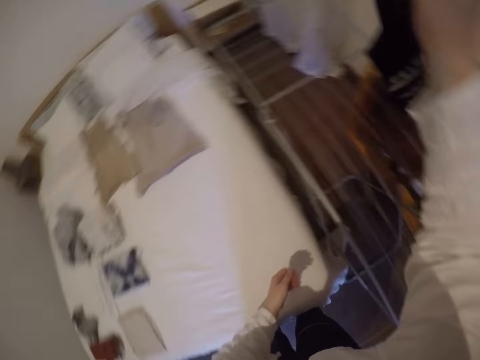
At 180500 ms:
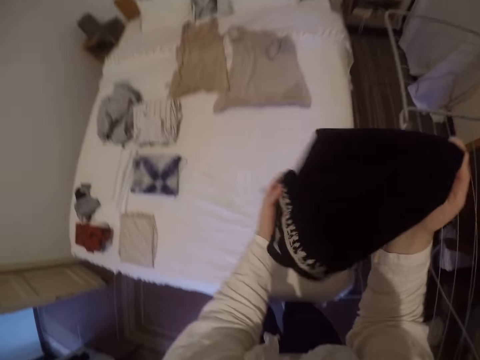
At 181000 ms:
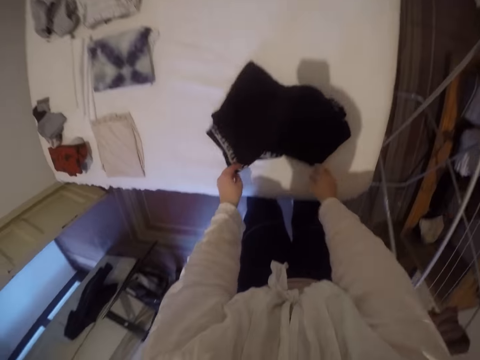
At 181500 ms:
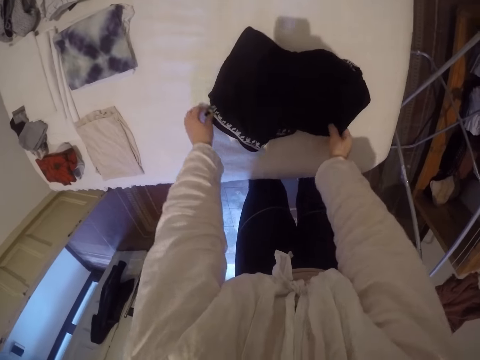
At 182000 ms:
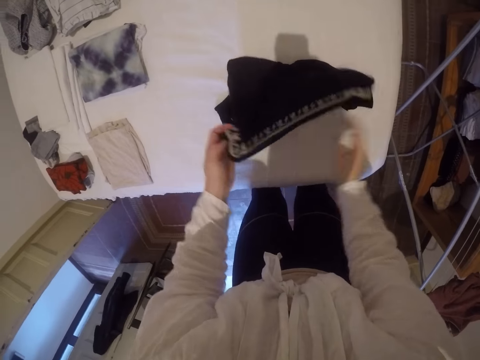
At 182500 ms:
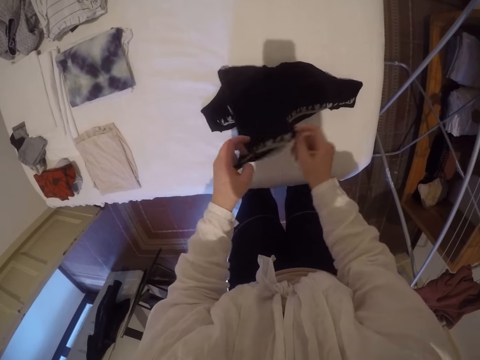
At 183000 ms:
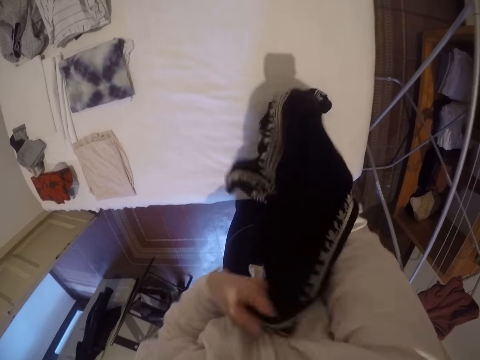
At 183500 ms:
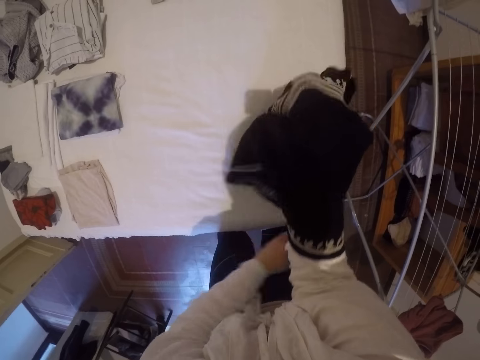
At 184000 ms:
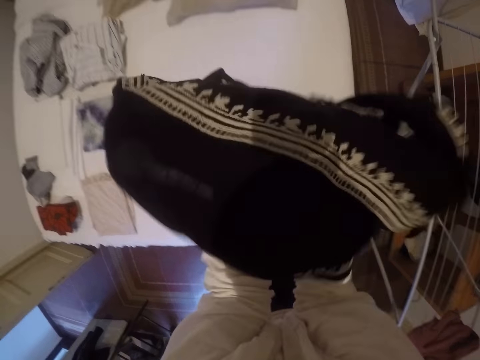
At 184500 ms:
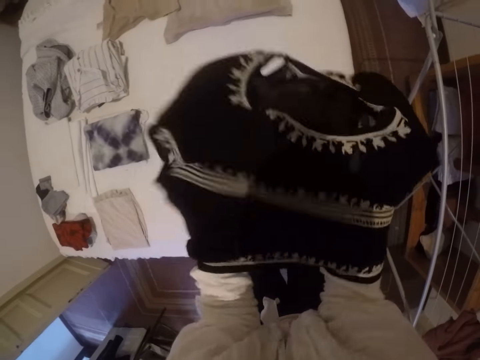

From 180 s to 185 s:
The camera wearer holds the t-shirt. They drop the t-shirt on the bed. They hold the t-shirt. They turn the cloth inside out. They lift the t-shirt.

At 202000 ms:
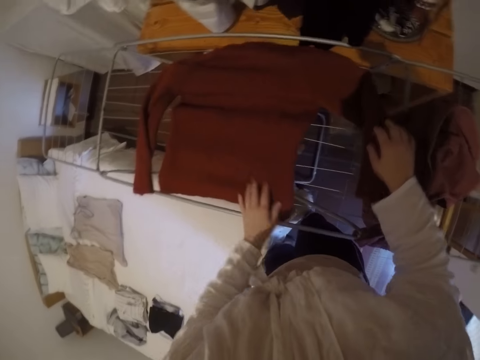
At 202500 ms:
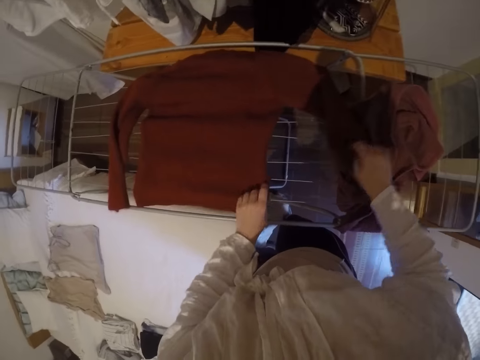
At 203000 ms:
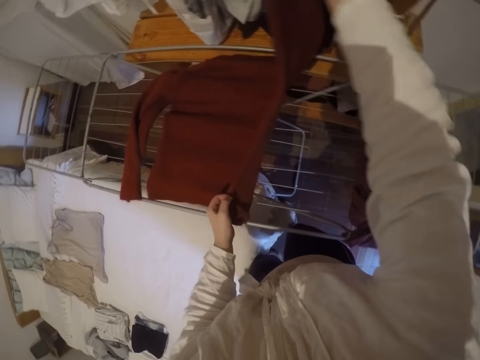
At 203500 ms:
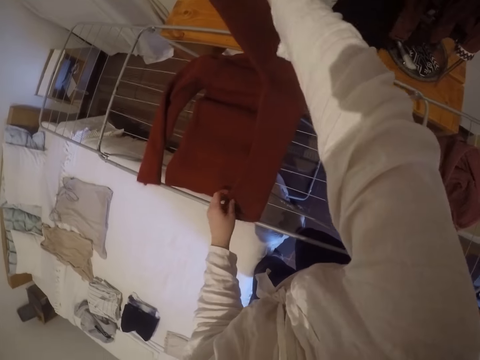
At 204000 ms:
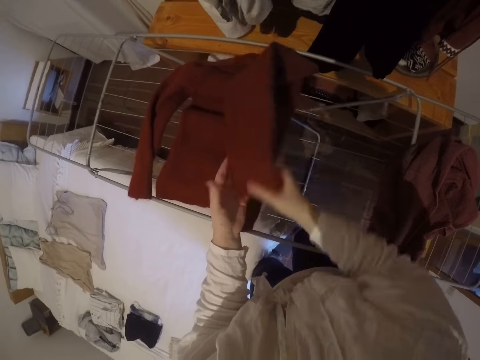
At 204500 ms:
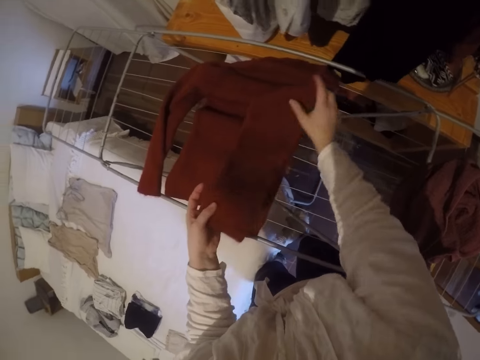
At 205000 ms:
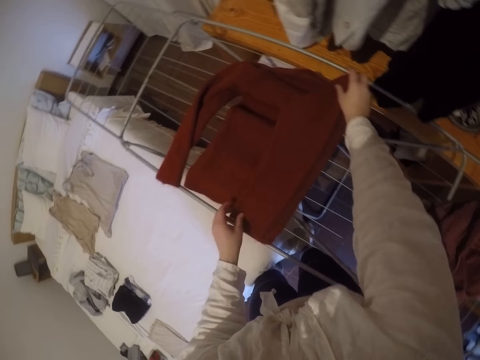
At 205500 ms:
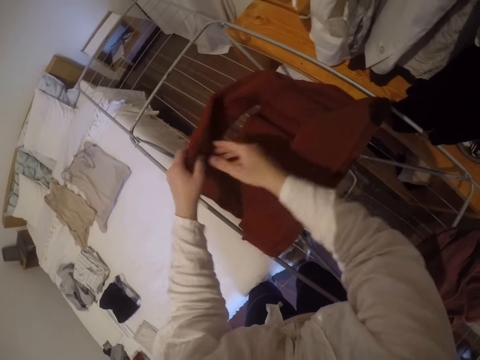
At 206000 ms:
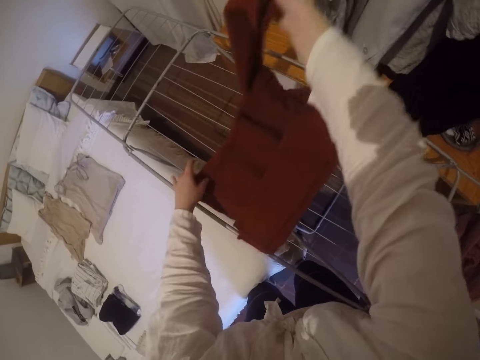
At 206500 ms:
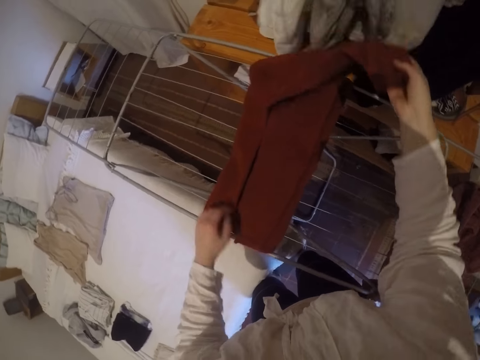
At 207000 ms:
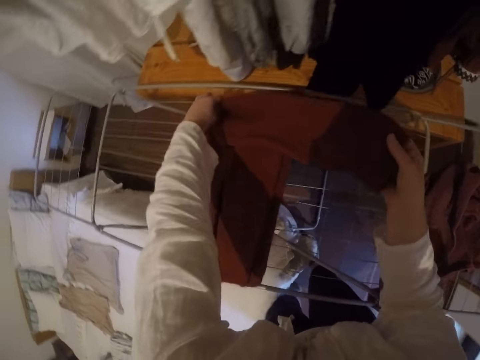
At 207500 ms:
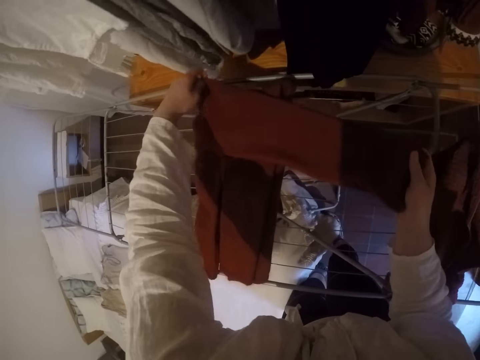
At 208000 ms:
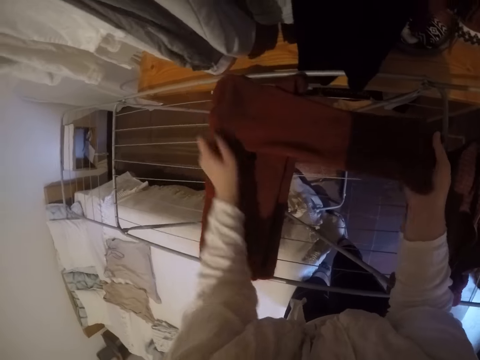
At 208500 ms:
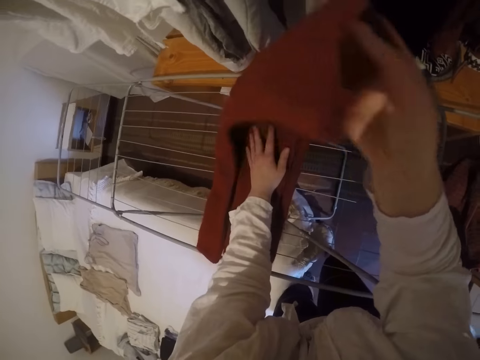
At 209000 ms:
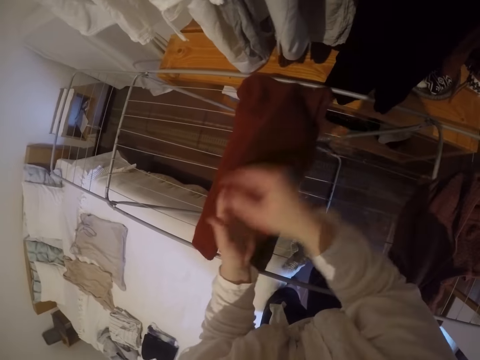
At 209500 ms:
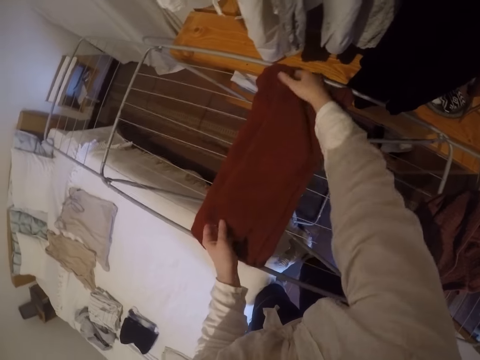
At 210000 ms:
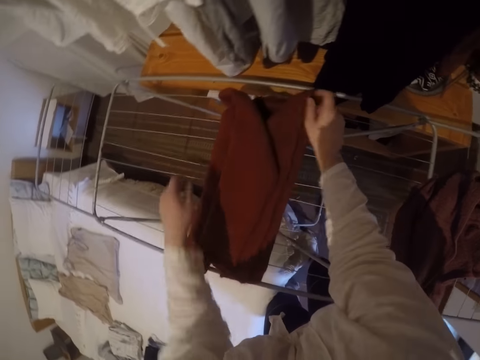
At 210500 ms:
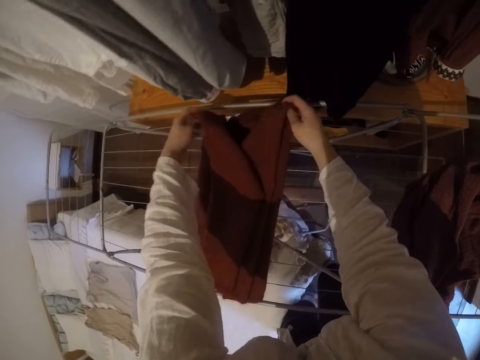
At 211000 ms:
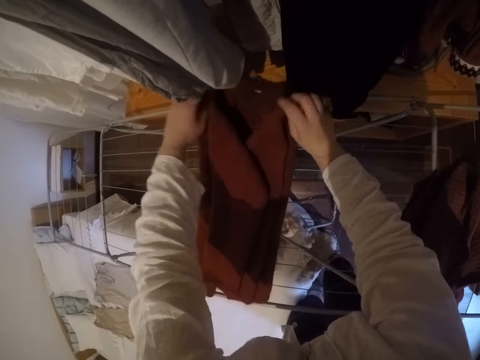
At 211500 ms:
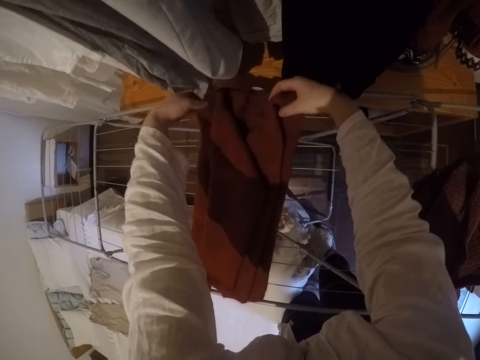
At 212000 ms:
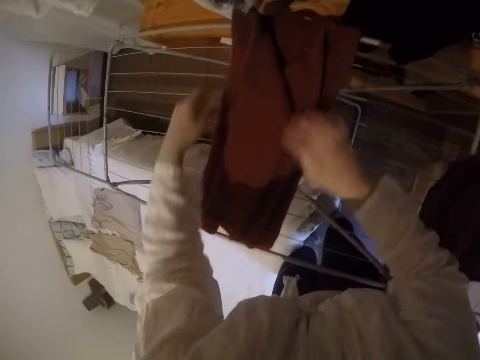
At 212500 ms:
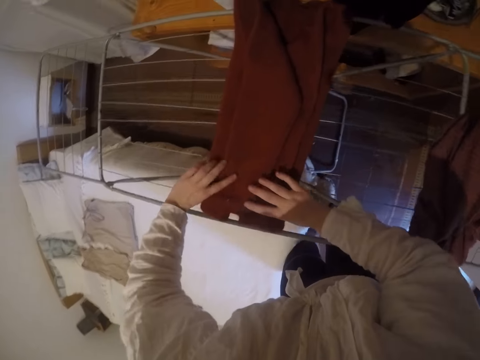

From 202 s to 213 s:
The camera wearer drops the sweater on the hanging line rack. They fold the cloth on the drying rack. They straighten the sweater.

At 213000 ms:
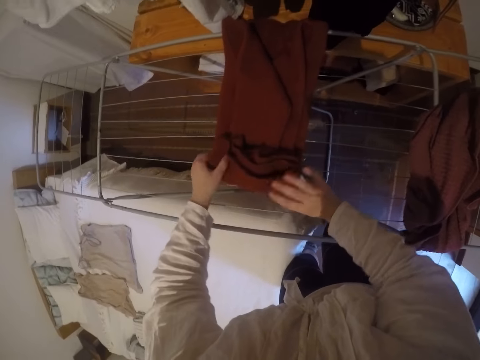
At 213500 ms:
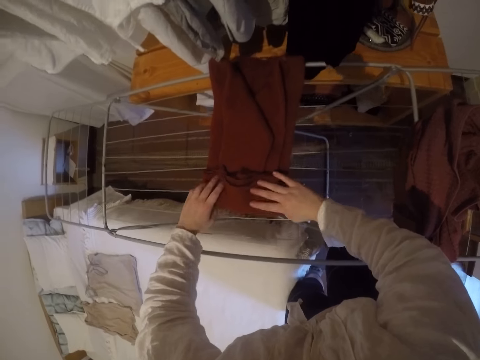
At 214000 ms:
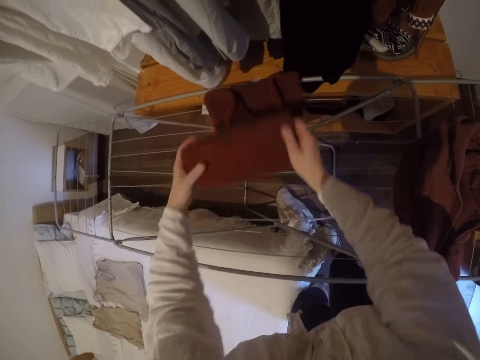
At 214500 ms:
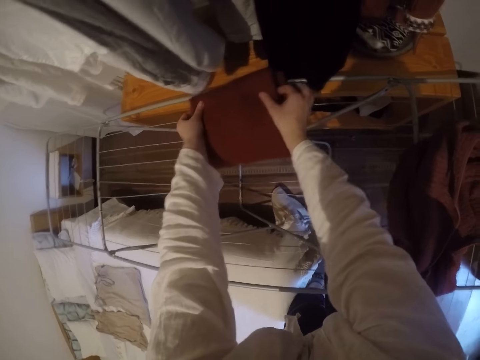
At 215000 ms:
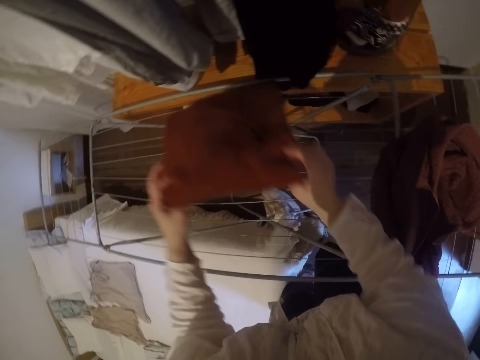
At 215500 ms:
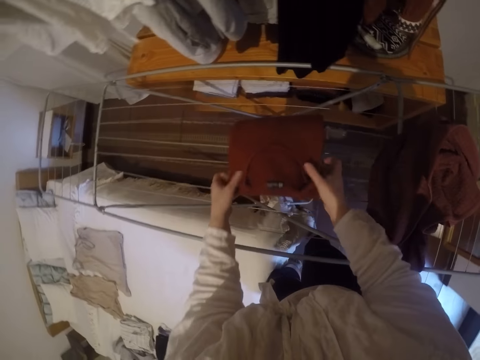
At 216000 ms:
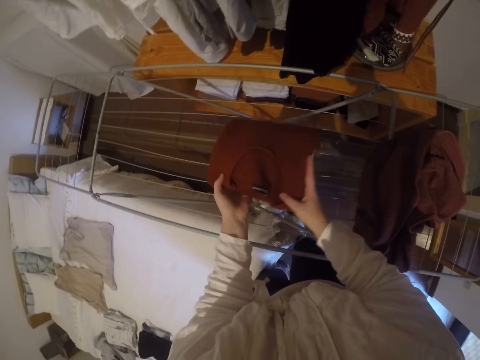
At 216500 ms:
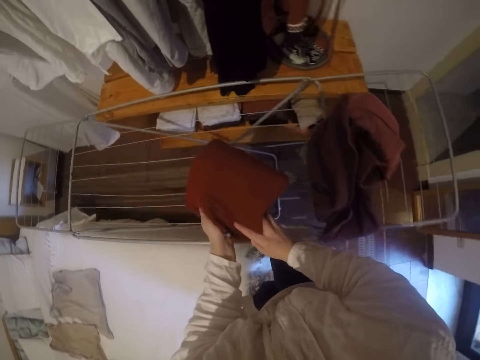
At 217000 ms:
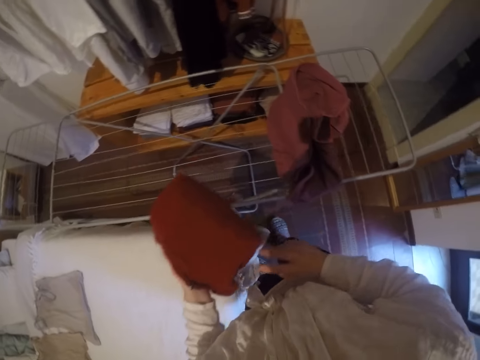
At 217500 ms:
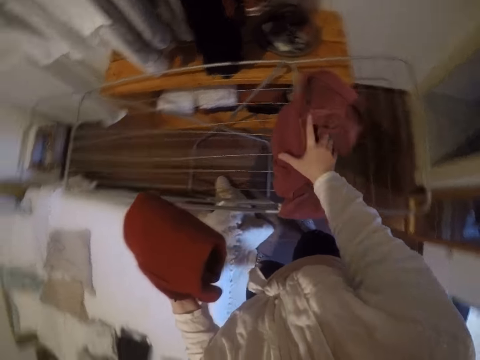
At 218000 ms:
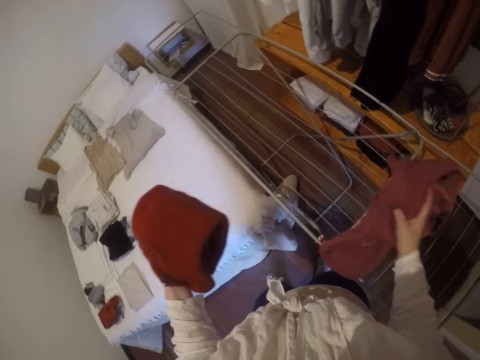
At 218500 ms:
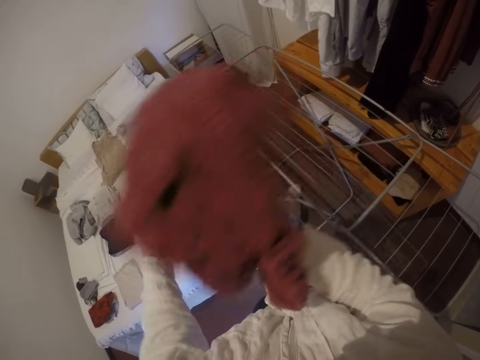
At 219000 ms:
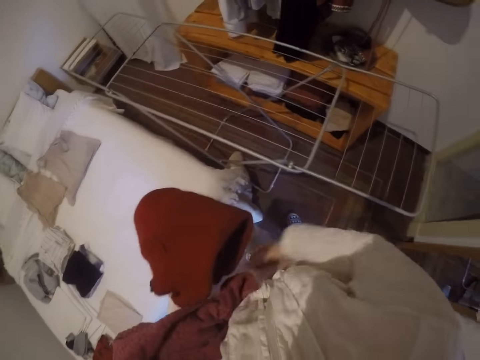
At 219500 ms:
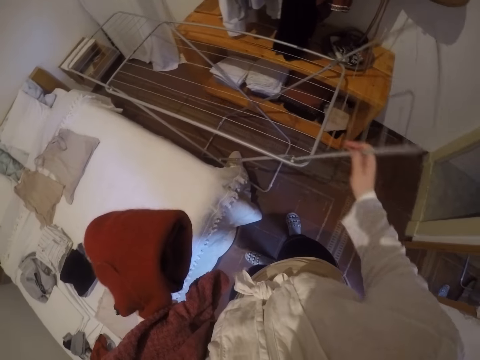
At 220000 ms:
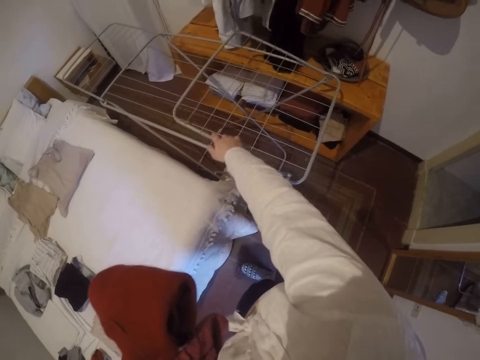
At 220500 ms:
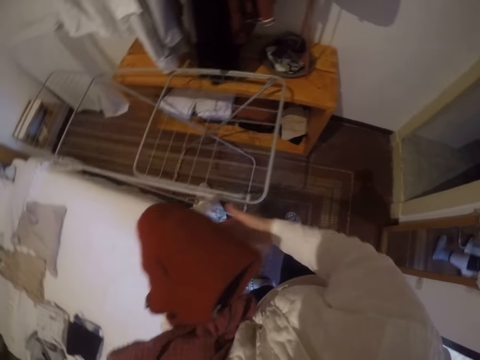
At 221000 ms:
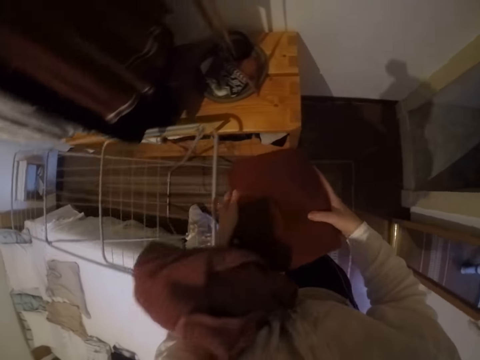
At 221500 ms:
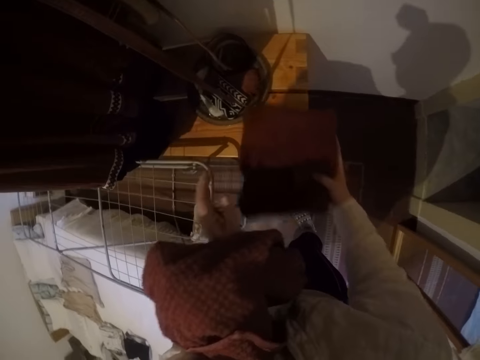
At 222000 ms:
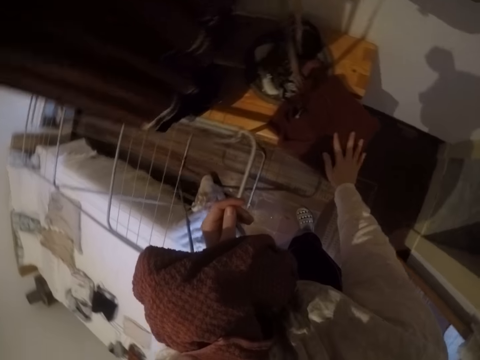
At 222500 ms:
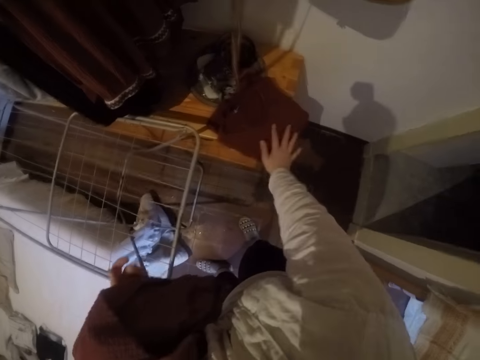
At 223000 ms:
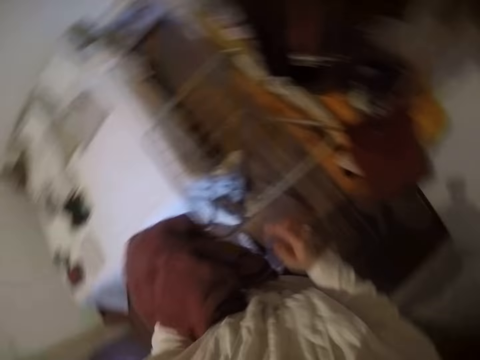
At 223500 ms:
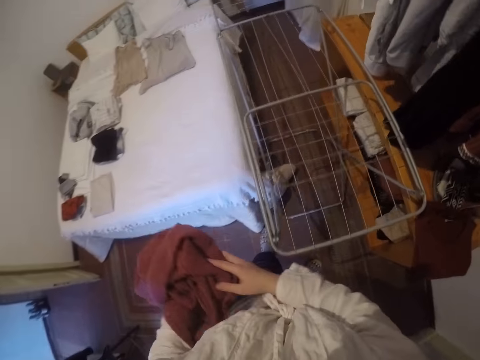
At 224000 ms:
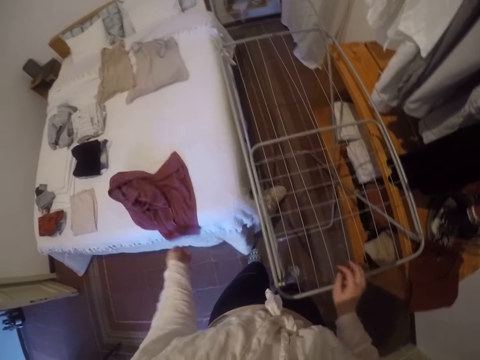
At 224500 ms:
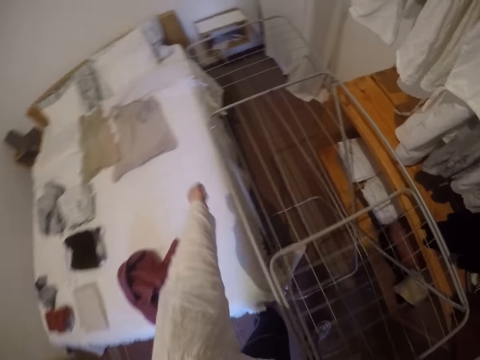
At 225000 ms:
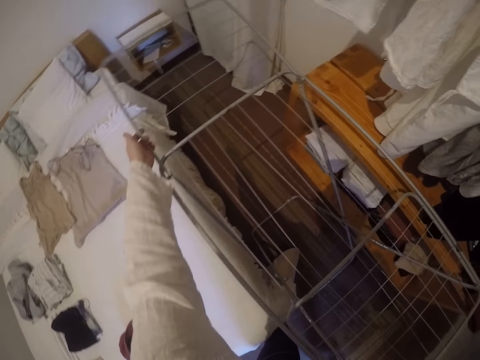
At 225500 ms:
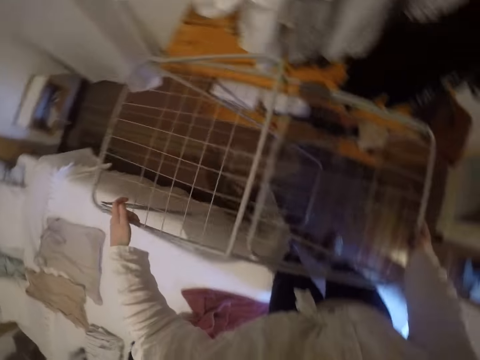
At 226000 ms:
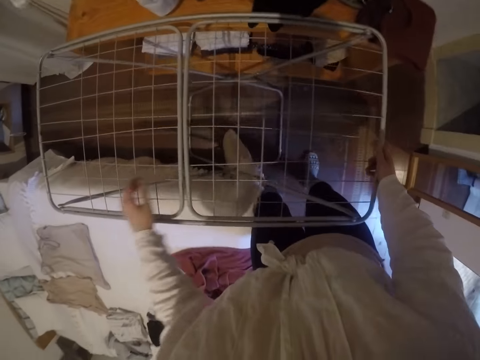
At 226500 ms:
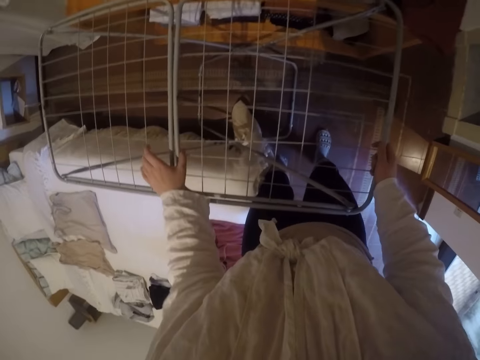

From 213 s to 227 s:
The camera wearer folds the sweater. He adjusts the cloth on the drying rack. He lifts the sweater from the hanging line rack. He picks the towel from the hanging line rack. He places the towel on his left arm. He folds the hanging line rack. He drops the cloth on the shelf. He turns to the right and places the sweater on a table. He turns to the left. He throws the other cloth on the bed. He folds the hanging line rack.
